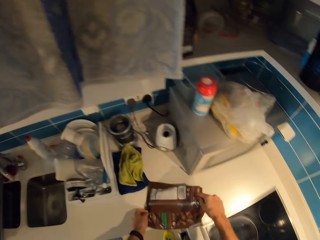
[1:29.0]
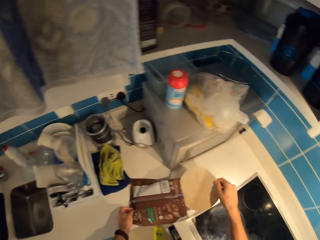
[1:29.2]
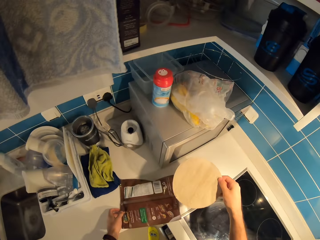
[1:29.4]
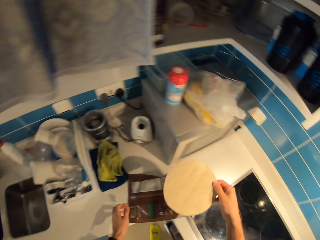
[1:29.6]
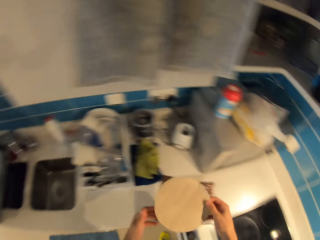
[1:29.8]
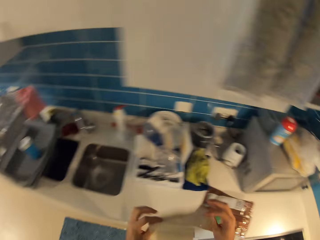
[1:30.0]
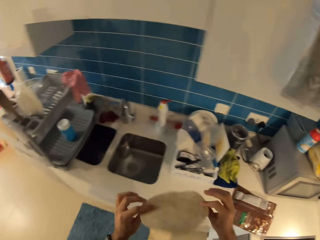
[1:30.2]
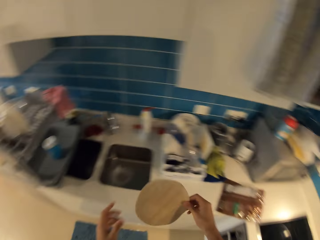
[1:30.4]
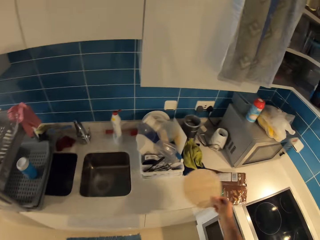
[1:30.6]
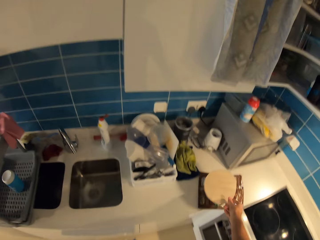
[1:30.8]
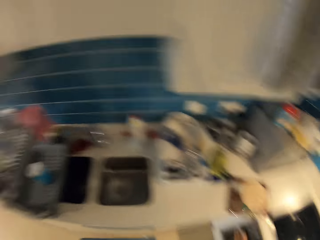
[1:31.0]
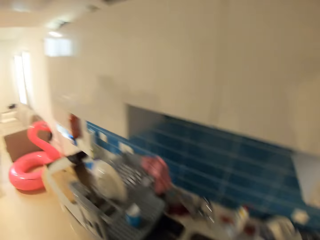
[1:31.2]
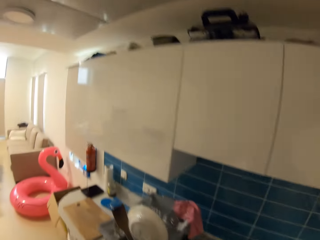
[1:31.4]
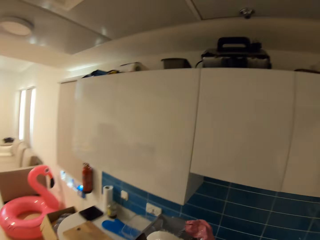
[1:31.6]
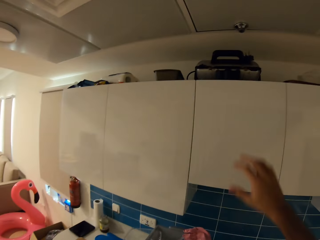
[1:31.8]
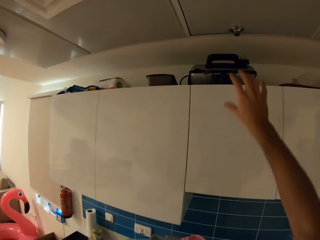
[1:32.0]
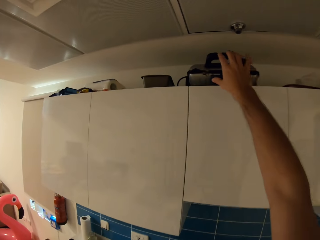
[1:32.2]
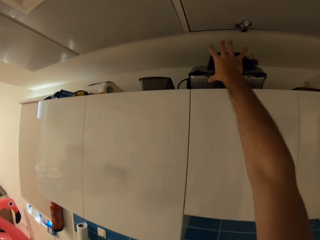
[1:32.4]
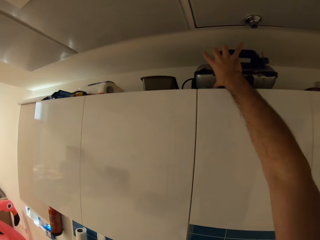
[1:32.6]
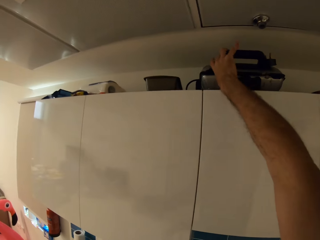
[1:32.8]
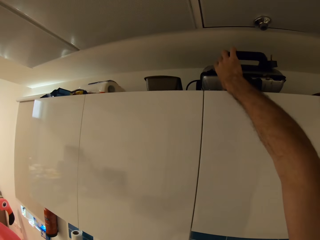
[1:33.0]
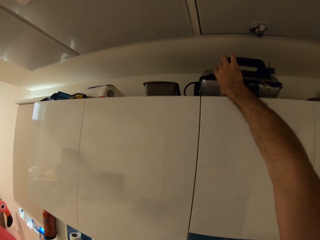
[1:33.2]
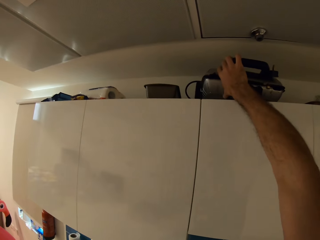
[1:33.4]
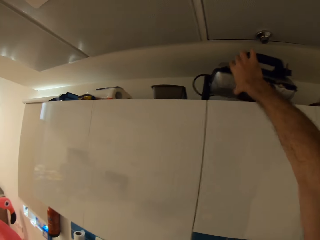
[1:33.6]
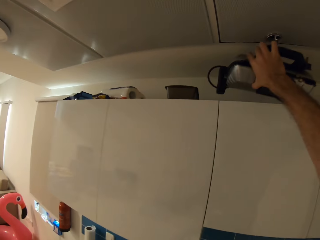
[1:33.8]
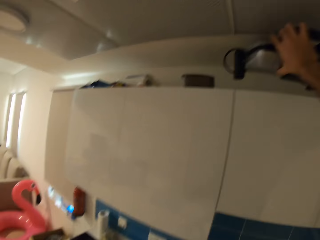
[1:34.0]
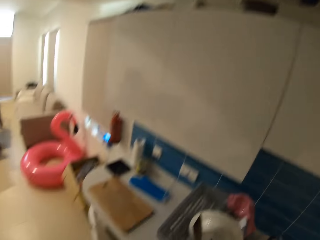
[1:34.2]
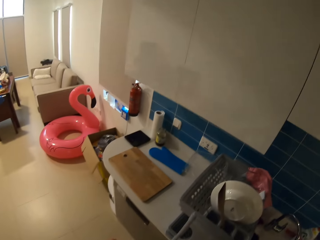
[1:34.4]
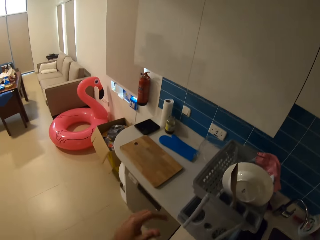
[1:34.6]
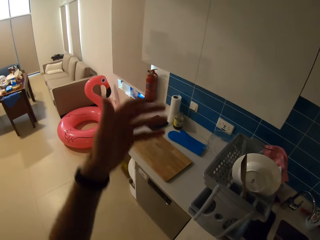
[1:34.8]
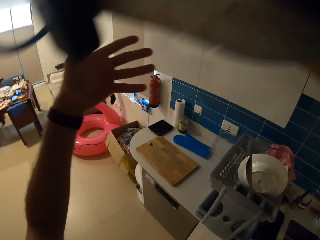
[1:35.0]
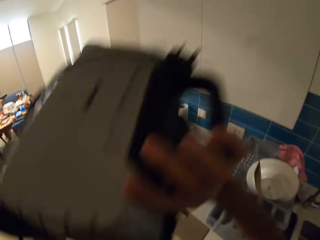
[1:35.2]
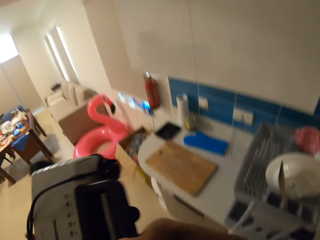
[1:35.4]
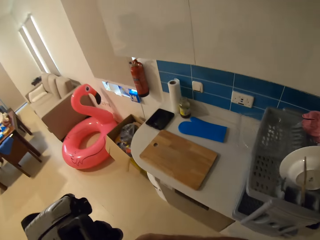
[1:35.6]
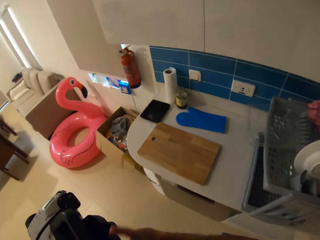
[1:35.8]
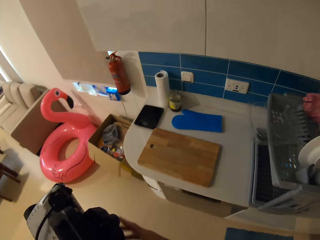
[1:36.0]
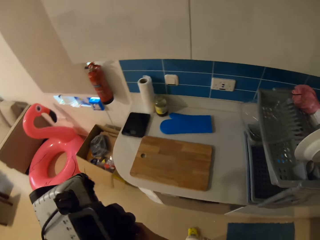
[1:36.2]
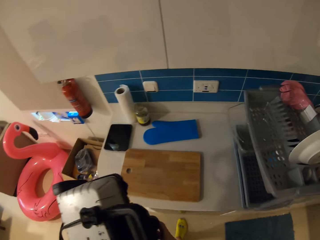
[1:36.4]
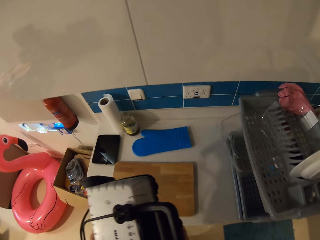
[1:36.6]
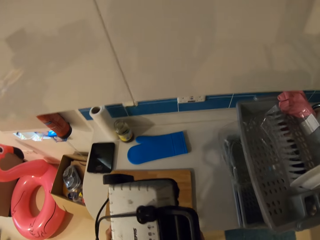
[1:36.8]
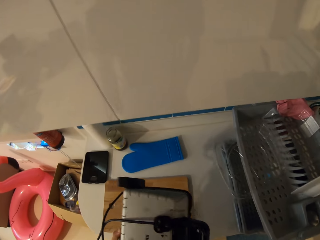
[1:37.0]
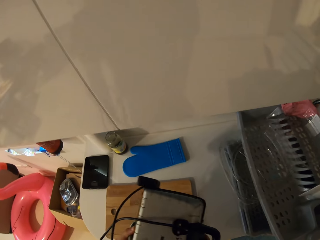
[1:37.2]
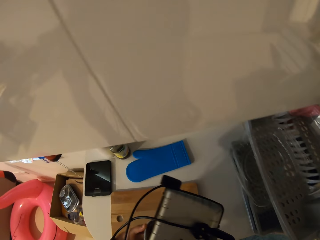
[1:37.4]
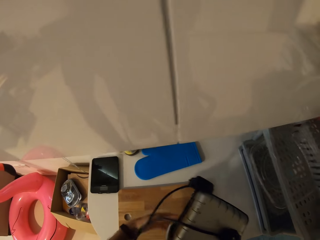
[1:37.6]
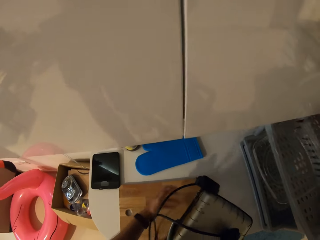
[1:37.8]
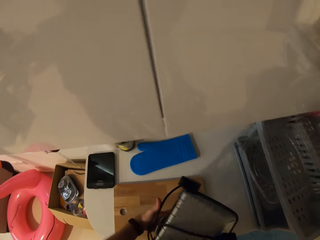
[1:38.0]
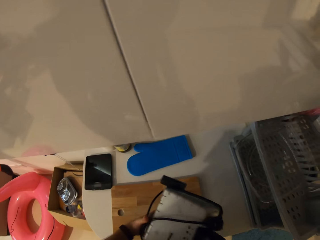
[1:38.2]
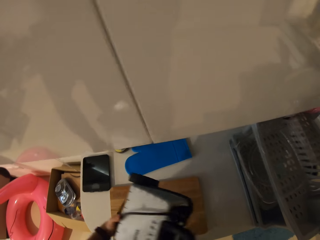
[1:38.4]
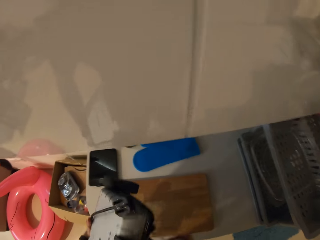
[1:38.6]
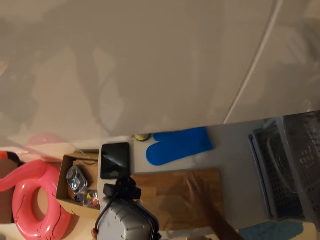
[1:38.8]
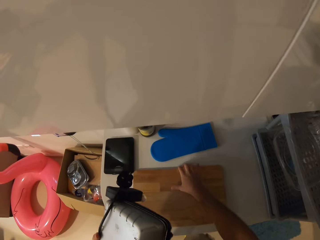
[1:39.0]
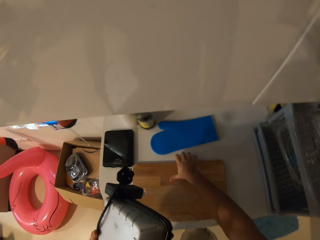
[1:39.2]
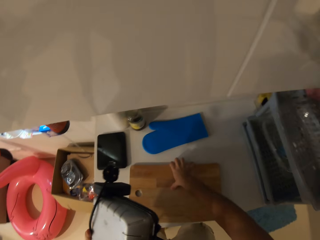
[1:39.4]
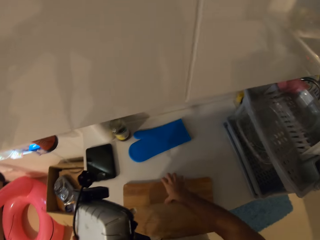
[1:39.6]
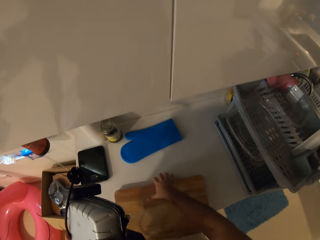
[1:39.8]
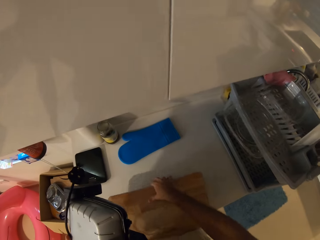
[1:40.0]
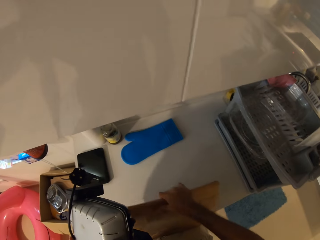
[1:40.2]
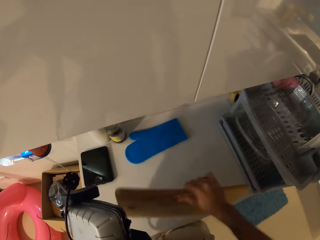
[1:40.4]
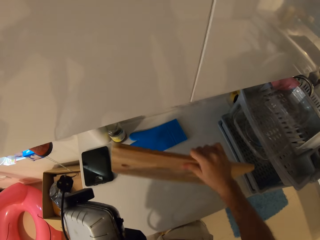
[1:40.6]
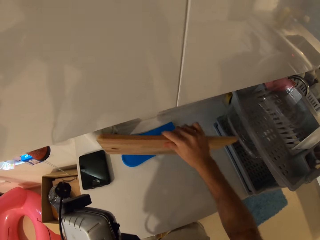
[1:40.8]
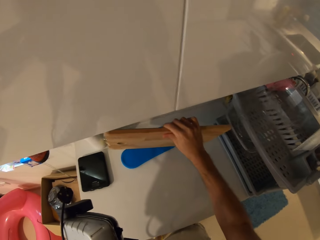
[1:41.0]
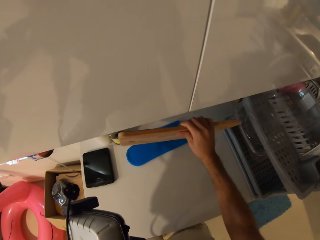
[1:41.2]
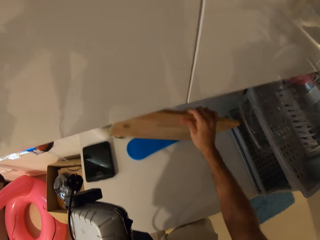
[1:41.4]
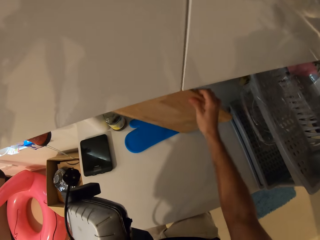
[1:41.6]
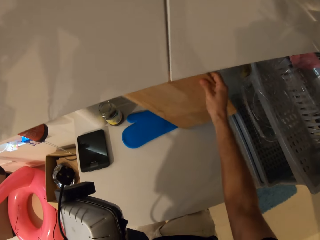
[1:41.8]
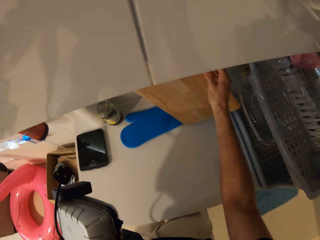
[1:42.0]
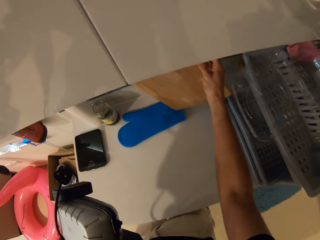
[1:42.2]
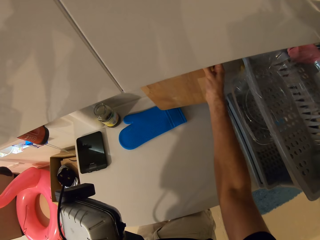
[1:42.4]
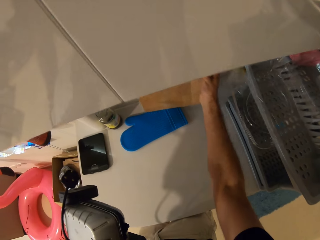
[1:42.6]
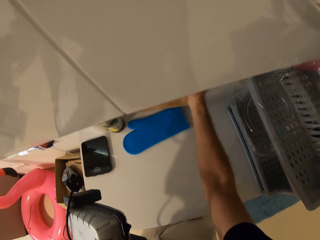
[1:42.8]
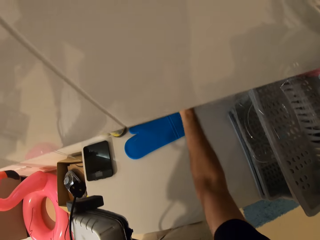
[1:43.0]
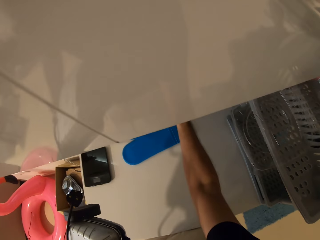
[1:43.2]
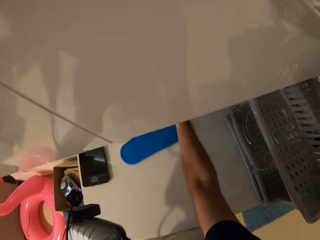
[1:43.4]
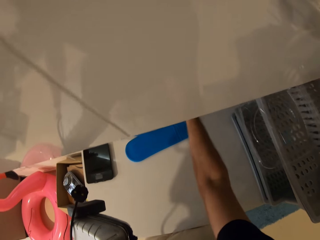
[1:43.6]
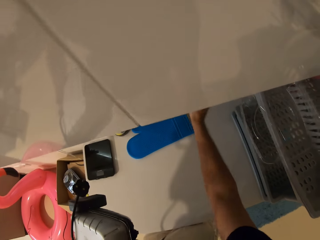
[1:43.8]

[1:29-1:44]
The camera wearer picks out a flat bread or tortilla from the pack with his right hand. He checks the tortilla and turns around the tortilla. He holds the flat bread with his hands. He drops the flat bread in his right hand on the pack lying on the kitchen counter. He looks around the kitchen. He takes a flat toaster from the kitchen shelf with his right hand. He holds the toaster. He holds the toaster in his left hand. He picks up a chopping board, places the chopping board on the sink cabinet wall, and moves the chopping board around the kitchen counter with his right hand.

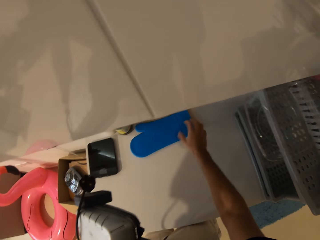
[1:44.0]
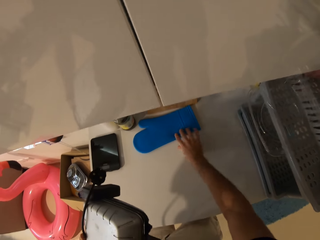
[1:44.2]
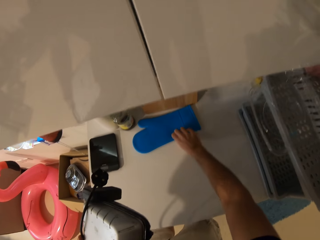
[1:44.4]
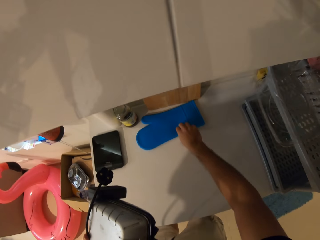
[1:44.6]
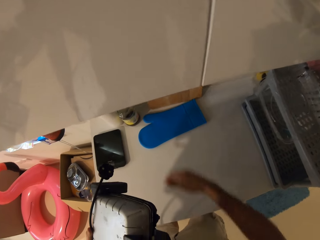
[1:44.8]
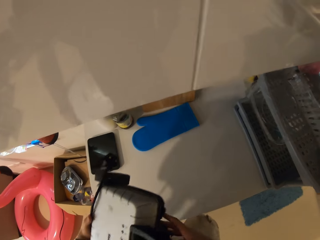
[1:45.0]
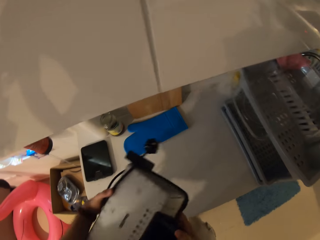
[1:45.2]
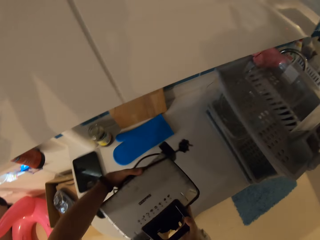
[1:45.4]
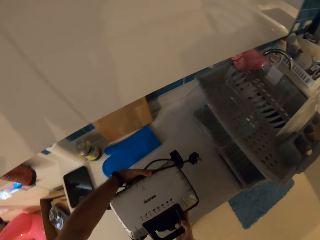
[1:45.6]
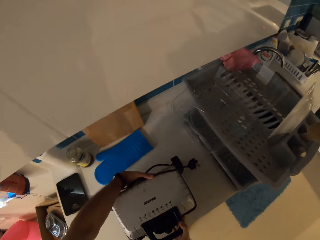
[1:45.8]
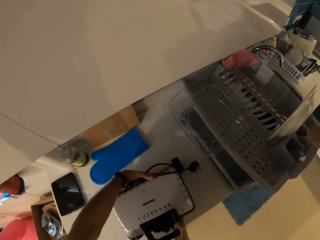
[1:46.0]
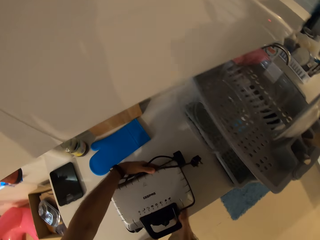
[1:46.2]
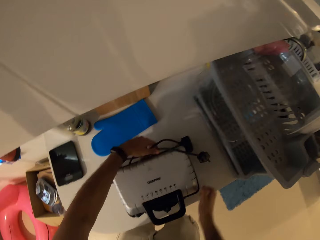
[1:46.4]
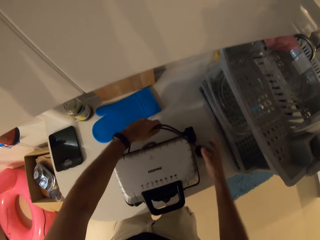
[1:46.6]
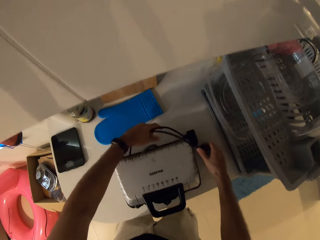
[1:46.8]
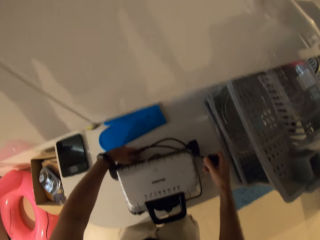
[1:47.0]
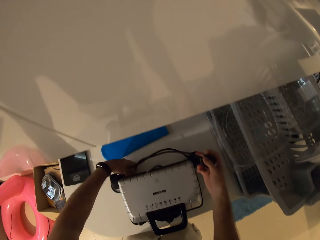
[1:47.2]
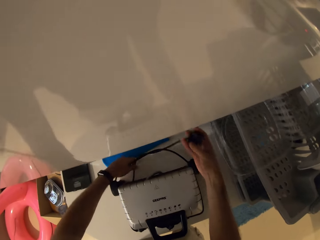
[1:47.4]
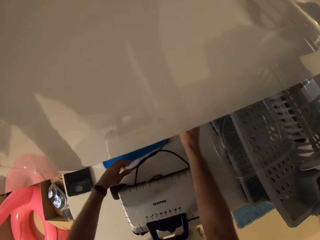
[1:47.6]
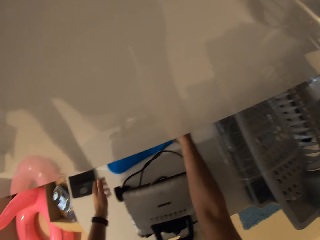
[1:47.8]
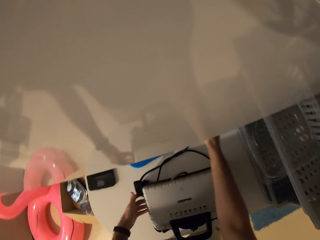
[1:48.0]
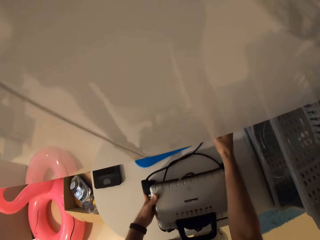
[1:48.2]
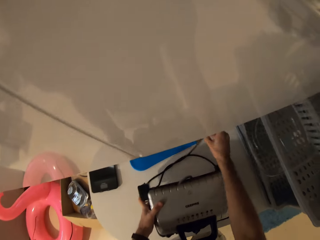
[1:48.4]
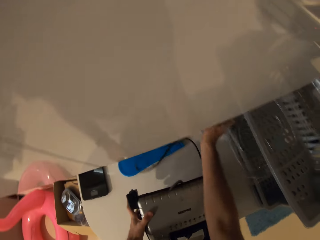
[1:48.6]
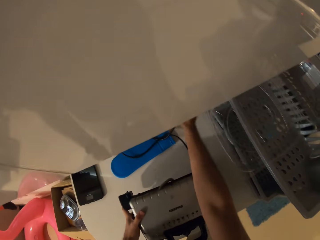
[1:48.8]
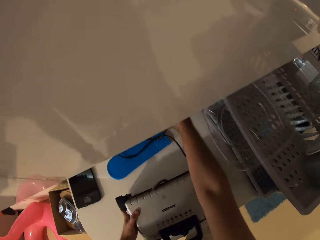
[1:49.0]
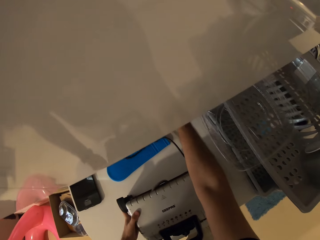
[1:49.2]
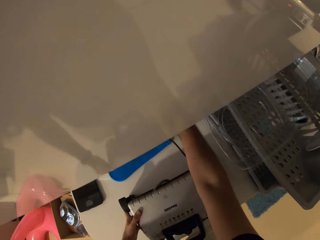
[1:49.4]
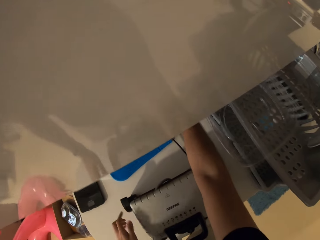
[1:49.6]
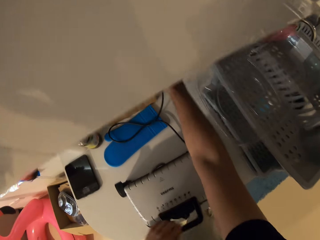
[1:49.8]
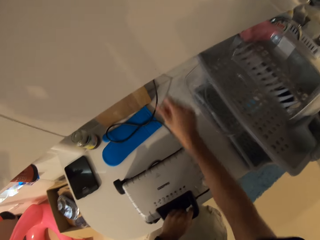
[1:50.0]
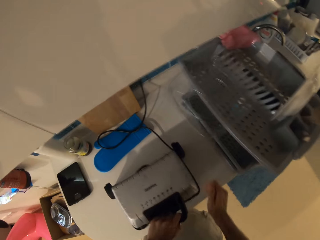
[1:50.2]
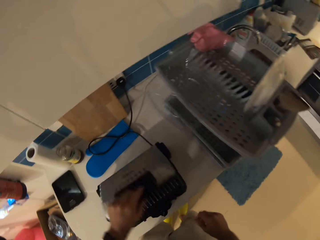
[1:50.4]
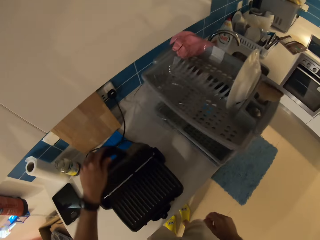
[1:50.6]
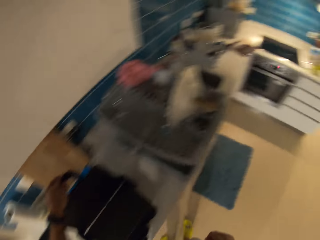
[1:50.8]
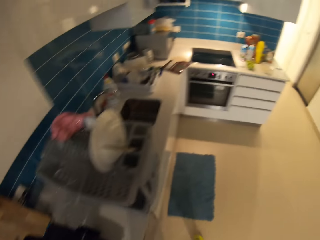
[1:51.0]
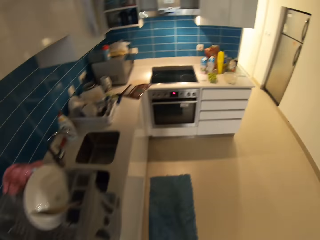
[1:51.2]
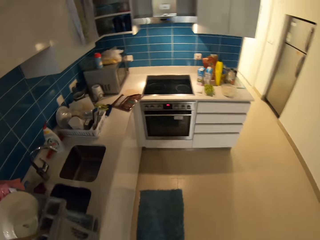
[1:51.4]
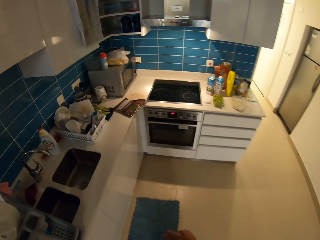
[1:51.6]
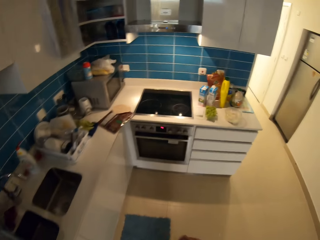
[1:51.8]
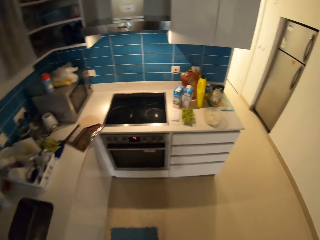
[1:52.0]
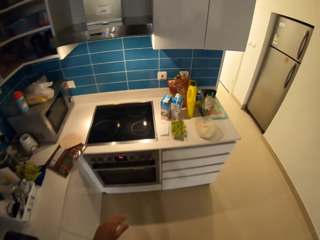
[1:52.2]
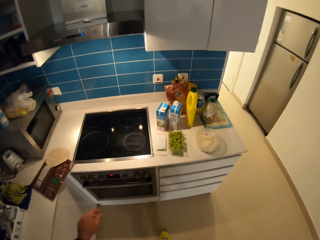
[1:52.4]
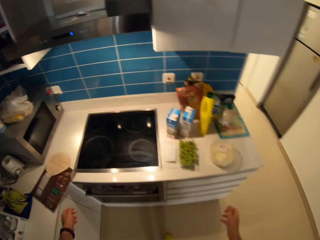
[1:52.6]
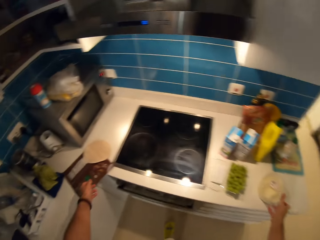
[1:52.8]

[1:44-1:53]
The camera wearer touches a glove. He places the toaster in his hands on the kitchen counter. He picks the toaster cable, lifts the toaster, and connects the cable to the socket. He opens the flat toaster with his left hand. He walks around the kitchen.
